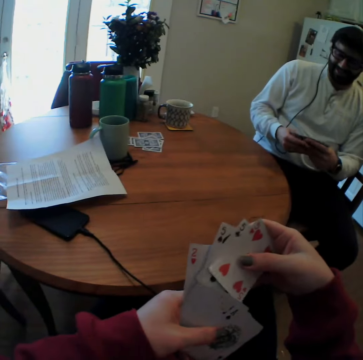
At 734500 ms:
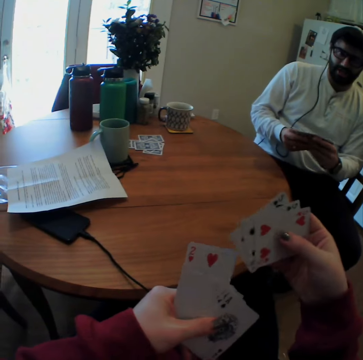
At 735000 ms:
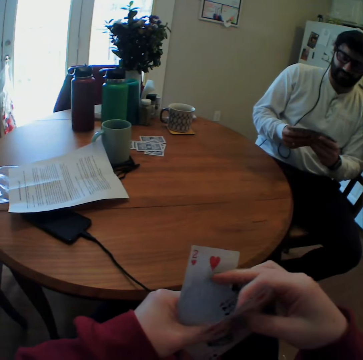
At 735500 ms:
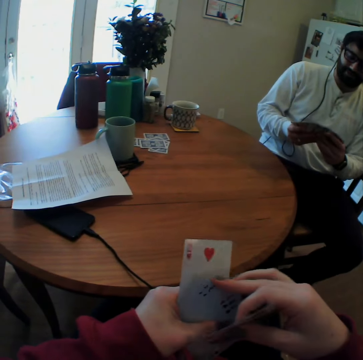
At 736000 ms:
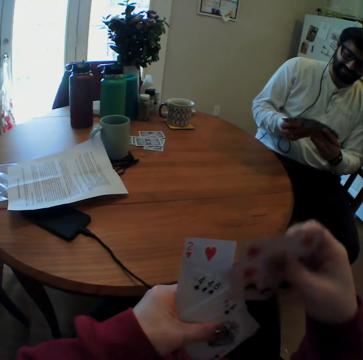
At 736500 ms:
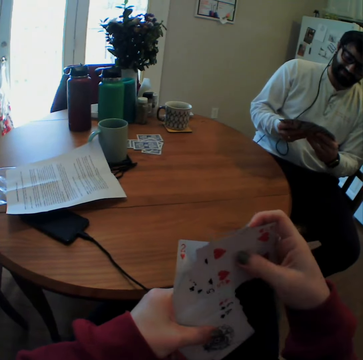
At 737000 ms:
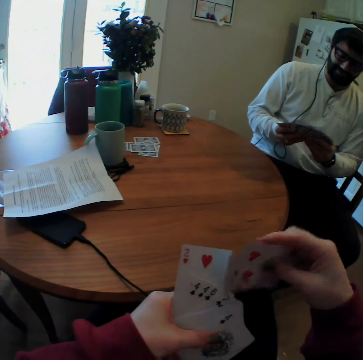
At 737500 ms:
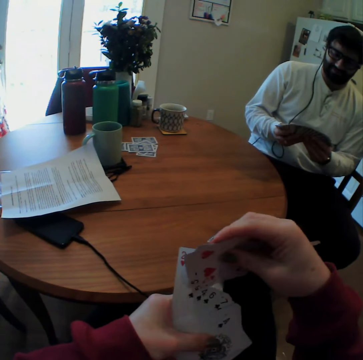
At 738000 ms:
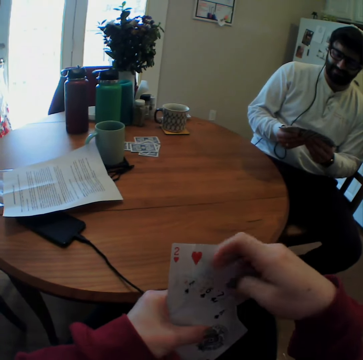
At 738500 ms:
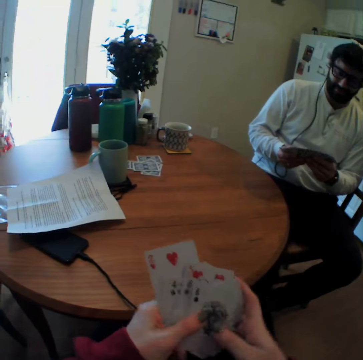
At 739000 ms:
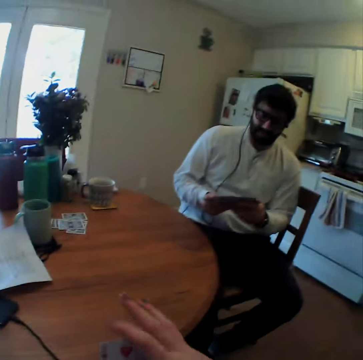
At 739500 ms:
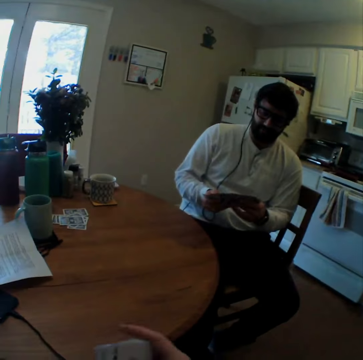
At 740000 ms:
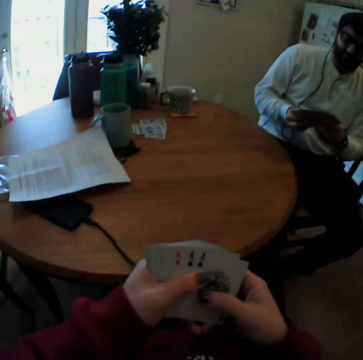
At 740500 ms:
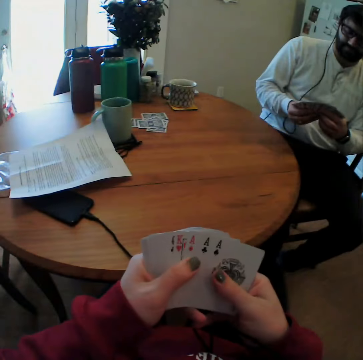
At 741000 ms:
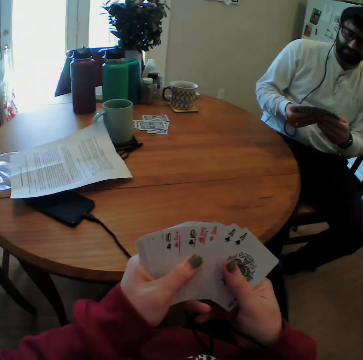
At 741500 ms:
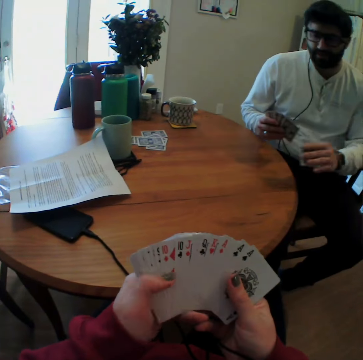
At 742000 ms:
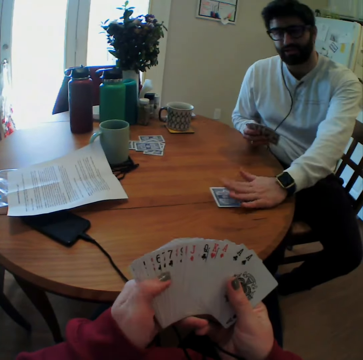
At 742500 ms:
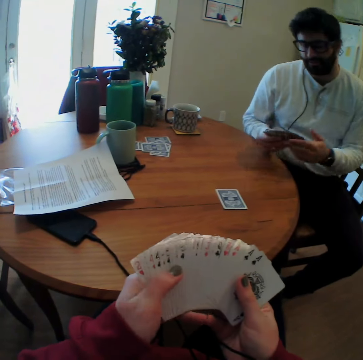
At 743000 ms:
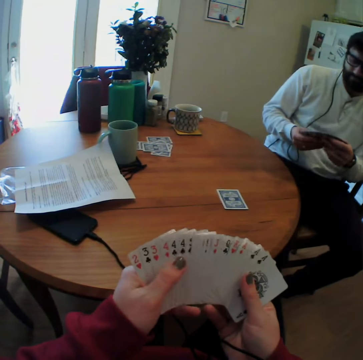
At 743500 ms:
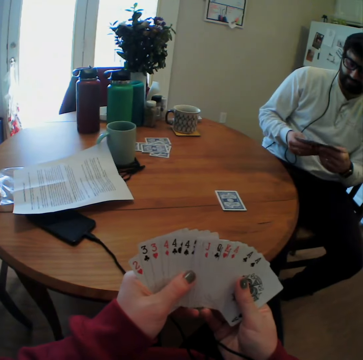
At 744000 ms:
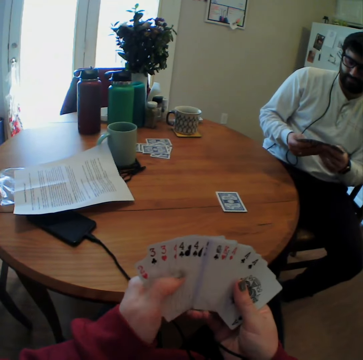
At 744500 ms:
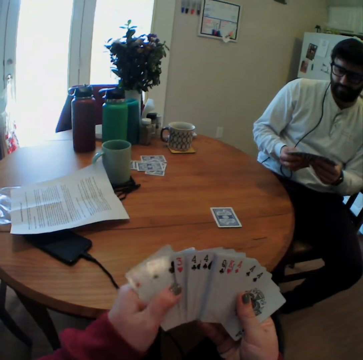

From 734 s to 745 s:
The camera wearer speaks. A man arranges playing cards. The man speaks. The man plays card games with the camera wearer. The man puts a card on a table.

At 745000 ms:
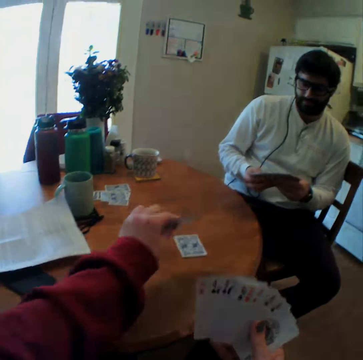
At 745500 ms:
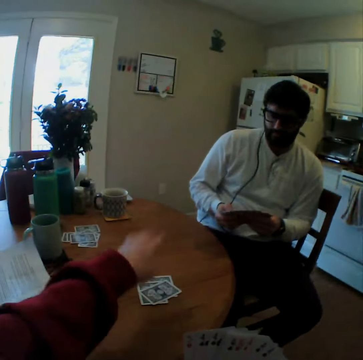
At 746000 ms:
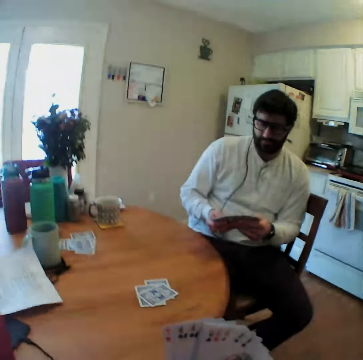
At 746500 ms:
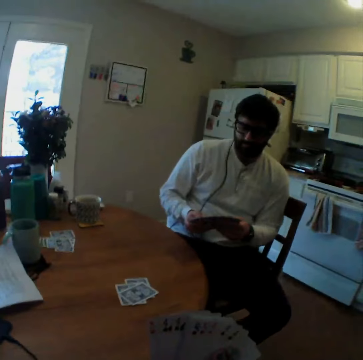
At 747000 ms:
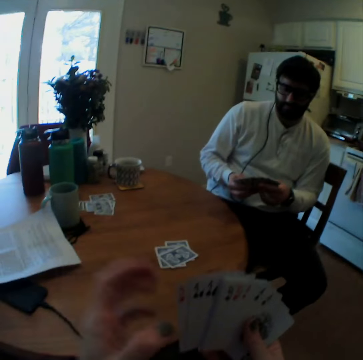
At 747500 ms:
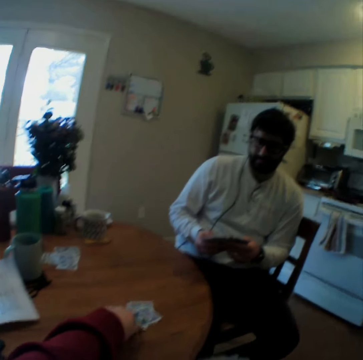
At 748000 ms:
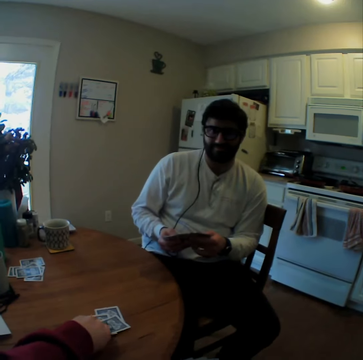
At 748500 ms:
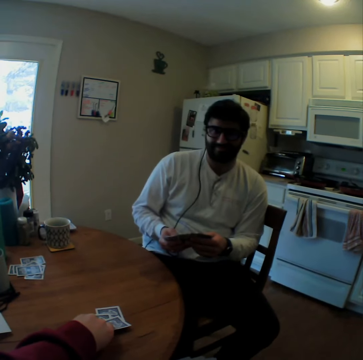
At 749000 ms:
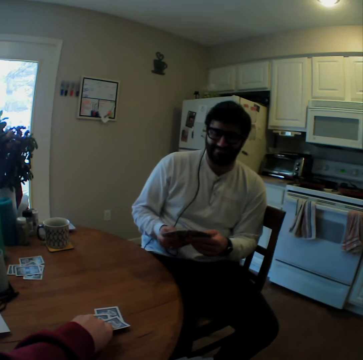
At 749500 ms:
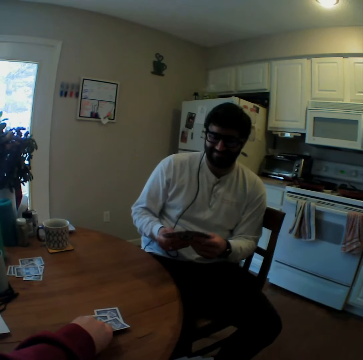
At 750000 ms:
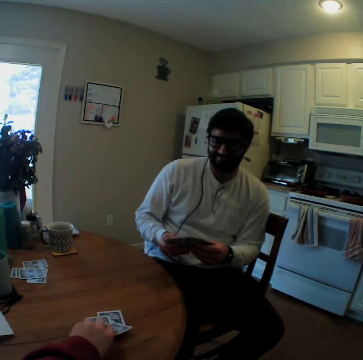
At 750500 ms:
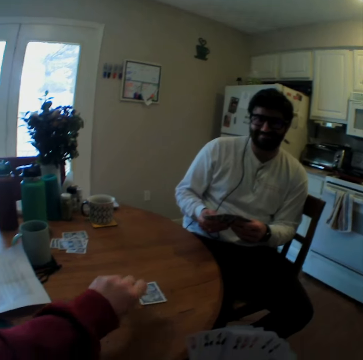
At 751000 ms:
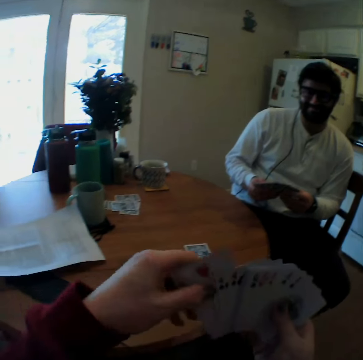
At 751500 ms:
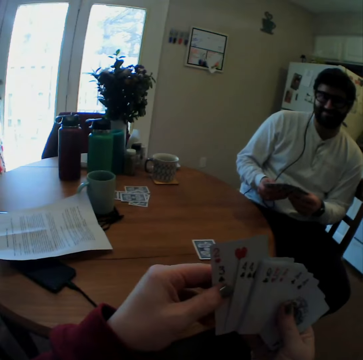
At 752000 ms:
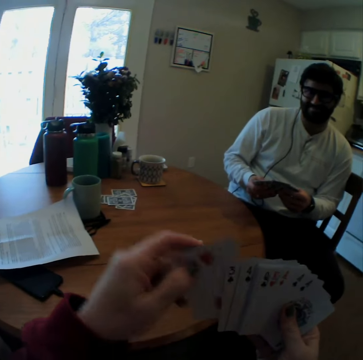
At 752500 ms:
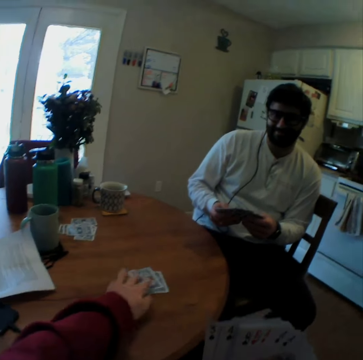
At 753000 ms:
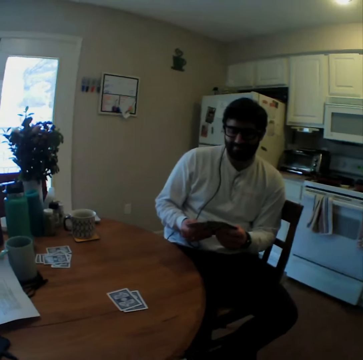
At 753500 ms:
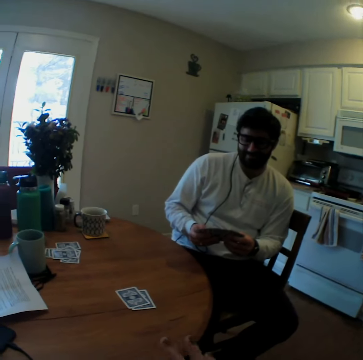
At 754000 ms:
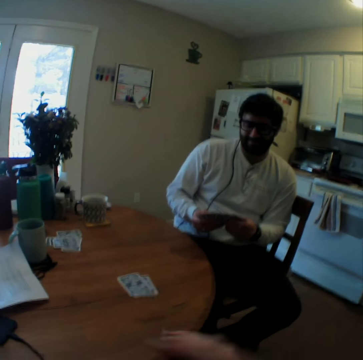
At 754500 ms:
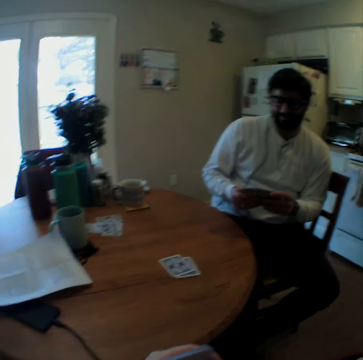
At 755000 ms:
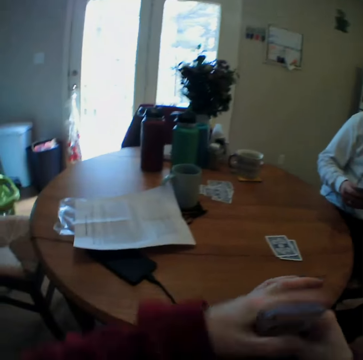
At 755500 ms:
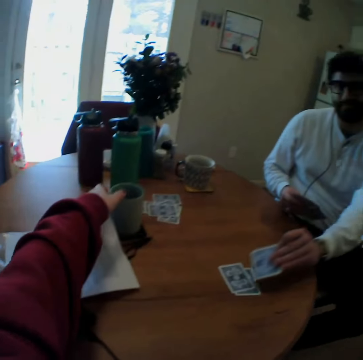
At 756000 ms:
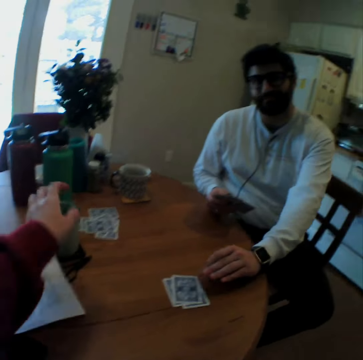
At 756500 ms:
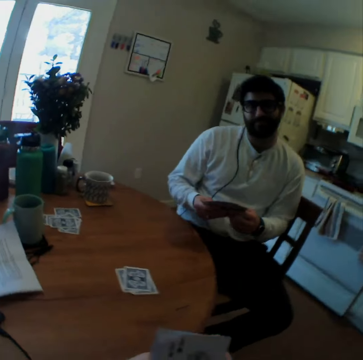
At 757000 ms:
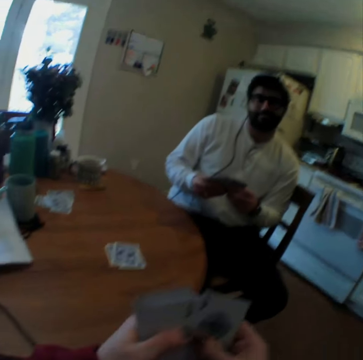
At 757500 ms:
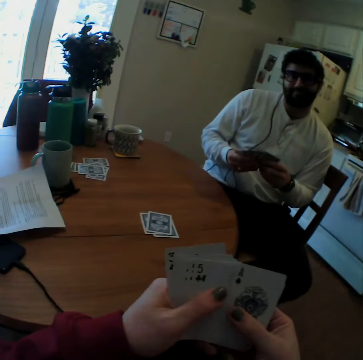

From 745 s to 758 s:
The camera wearer puts cards on a table. They lift a hand and put the hand on the table. They touch playing cards on the table. They take a playing card. They play card games with a man. They put cards on the table. They take a cup. The man puts a card on the table. The camera wearer touches the cup.

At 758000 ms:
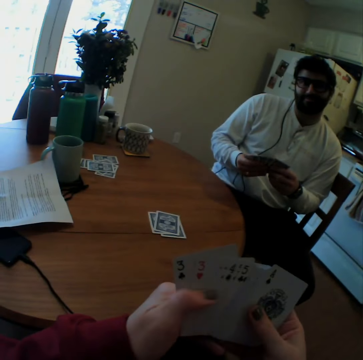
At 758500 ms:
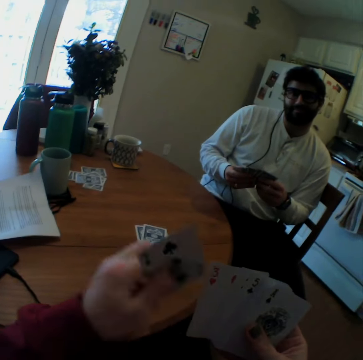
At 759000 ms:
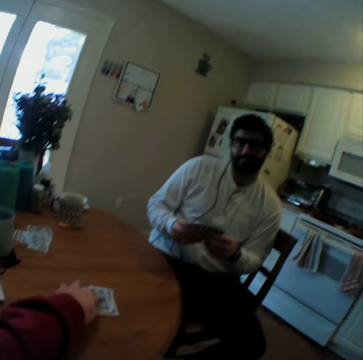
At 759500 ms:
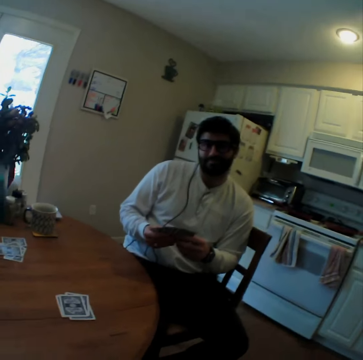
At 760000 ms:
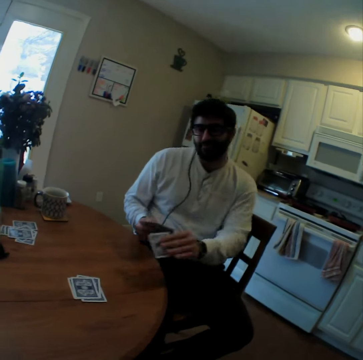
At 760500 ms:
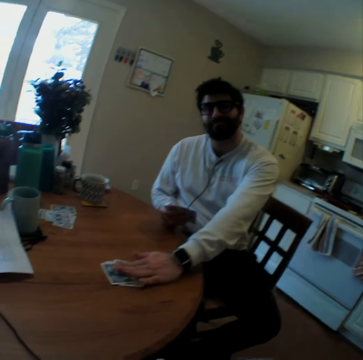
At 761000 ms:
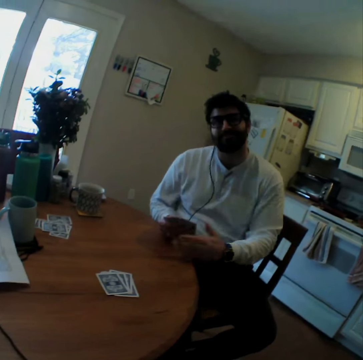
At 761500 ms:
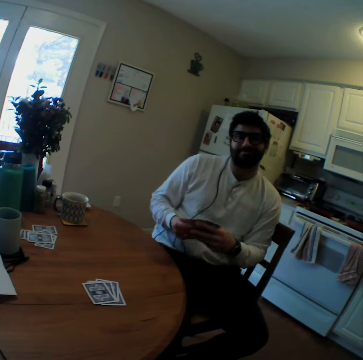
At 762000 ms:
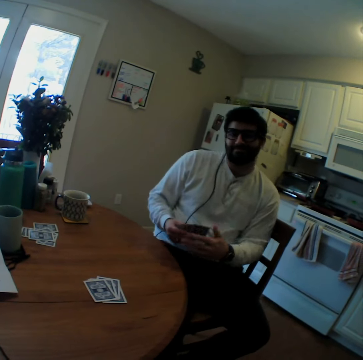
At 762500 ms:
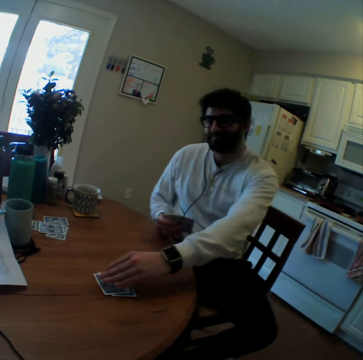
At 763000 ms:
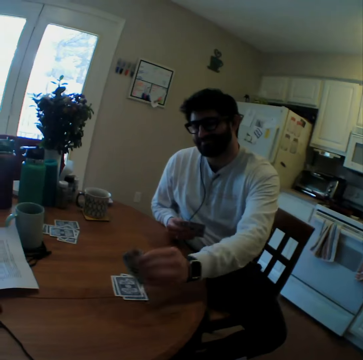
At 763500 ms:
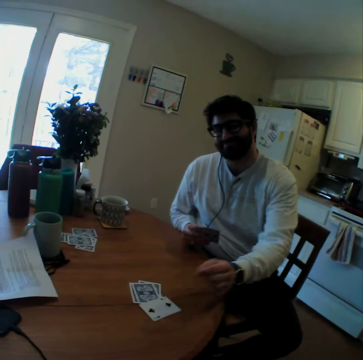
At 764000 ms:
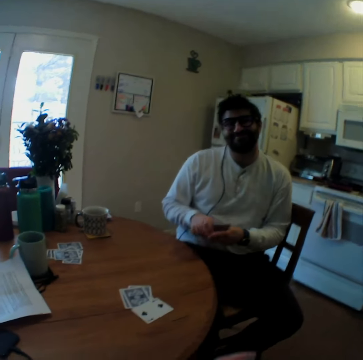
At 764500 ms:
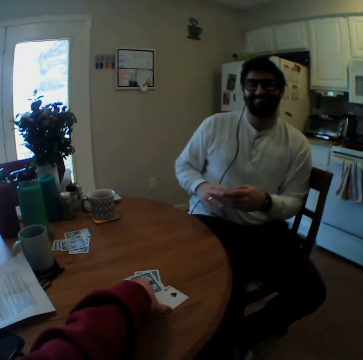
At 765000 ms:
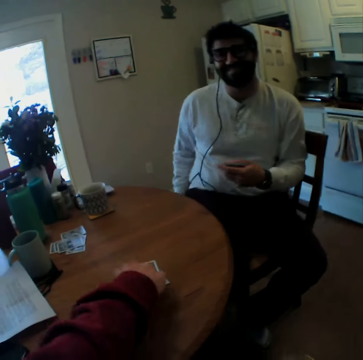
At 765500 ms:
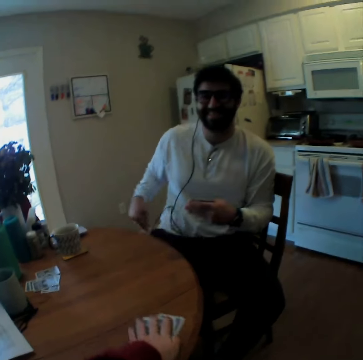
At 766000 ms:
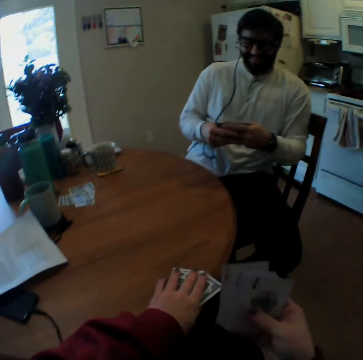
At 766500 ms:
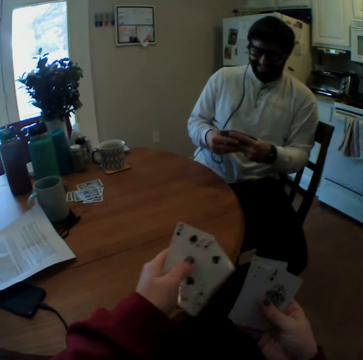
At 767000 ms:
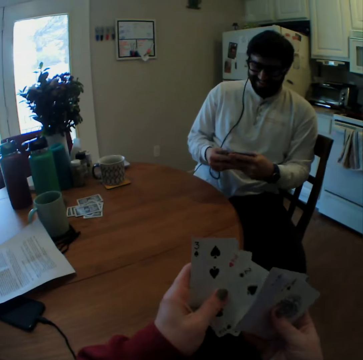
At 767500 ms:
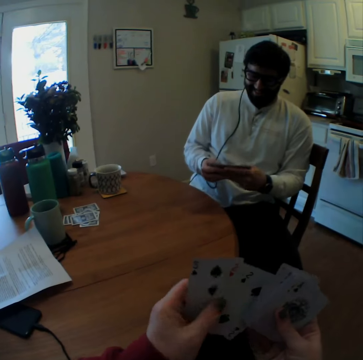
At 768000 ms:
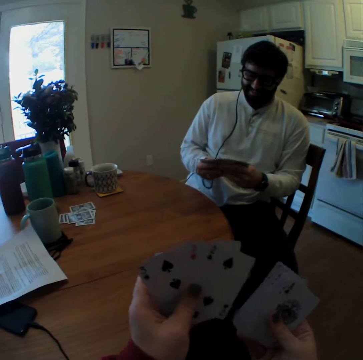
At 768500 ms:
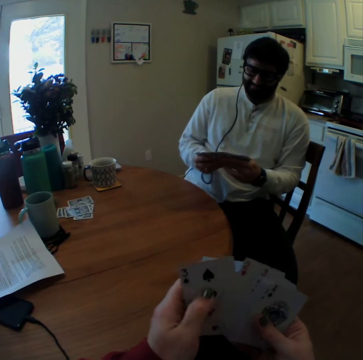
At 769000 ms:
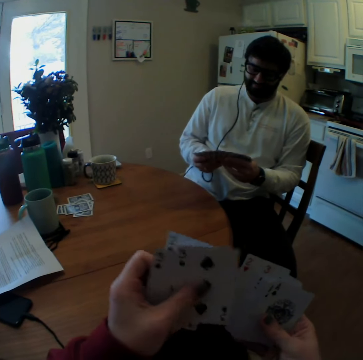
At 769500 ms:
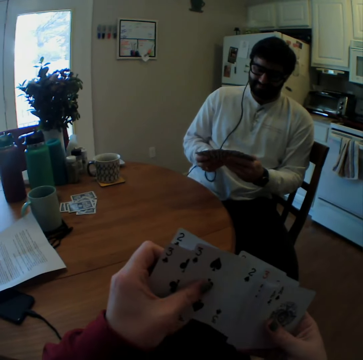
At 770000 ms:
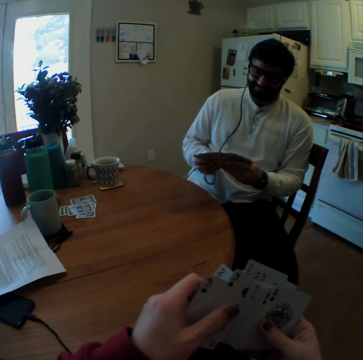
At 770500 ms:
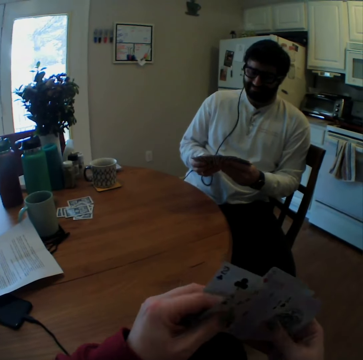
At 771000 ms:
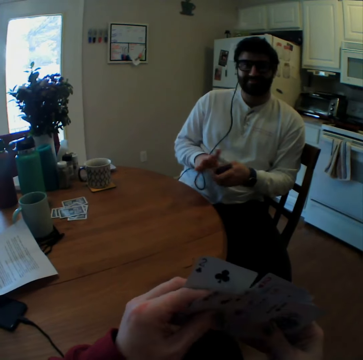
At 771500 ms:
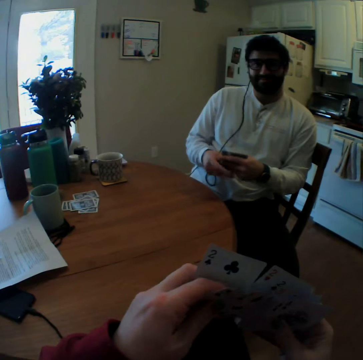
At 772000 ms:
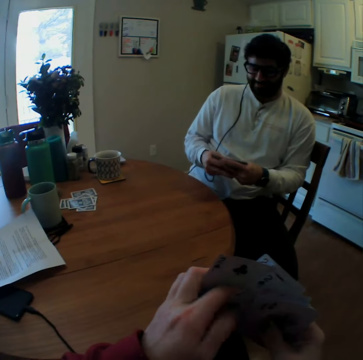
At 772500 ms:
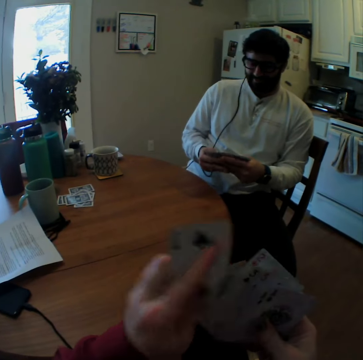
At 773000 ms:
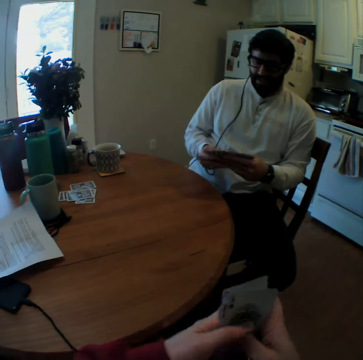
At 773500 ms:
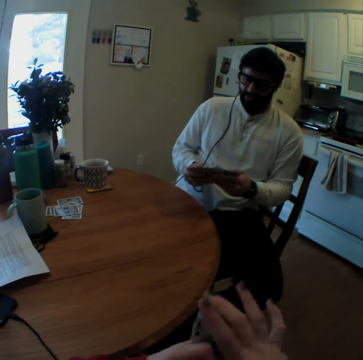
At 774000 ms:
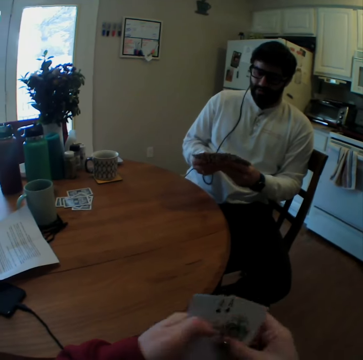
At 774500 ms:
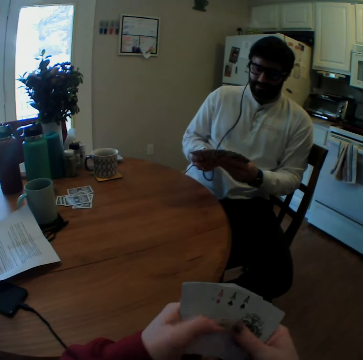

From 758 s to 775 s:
The camera wearer puts cards on a table. A man puts cards on the table. The camera wearer speaks. The man overturns a playing card on the table. The camera wearer screams. They turn the playing card on the table and take the playing card from the table. They speak. They arrange playing cards. The man arranges playing cards. The camera wearer mixes cards.
